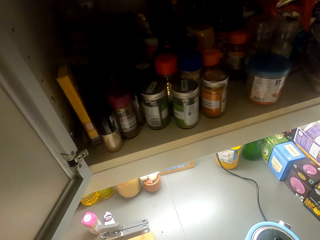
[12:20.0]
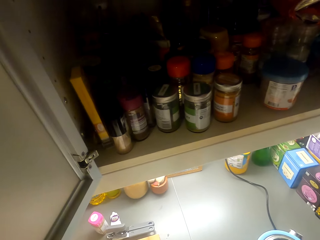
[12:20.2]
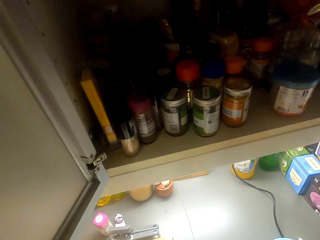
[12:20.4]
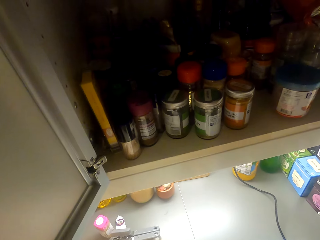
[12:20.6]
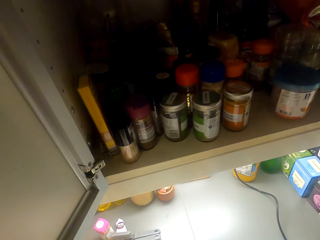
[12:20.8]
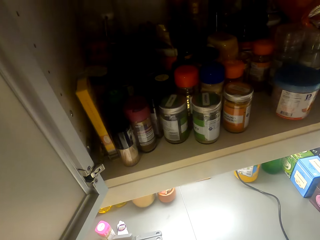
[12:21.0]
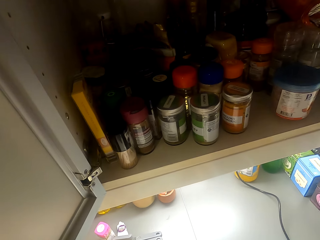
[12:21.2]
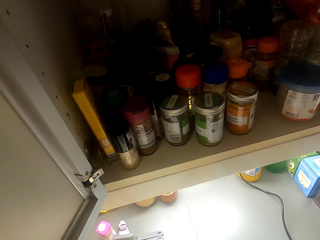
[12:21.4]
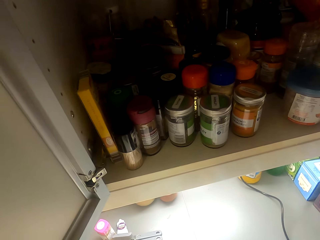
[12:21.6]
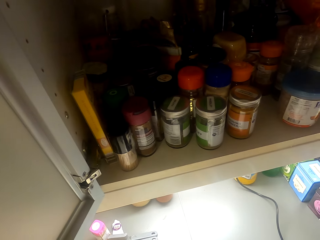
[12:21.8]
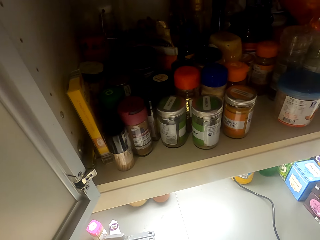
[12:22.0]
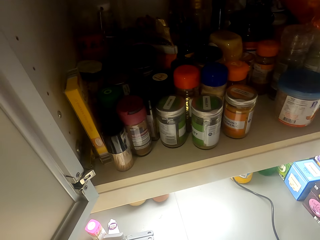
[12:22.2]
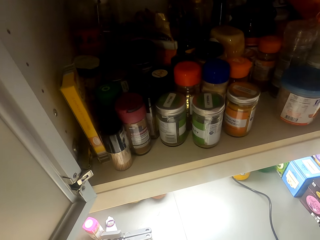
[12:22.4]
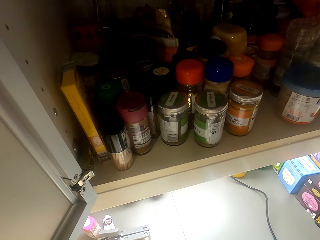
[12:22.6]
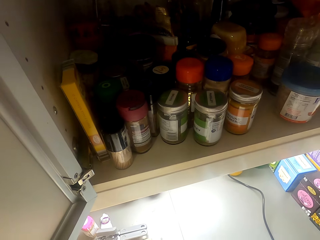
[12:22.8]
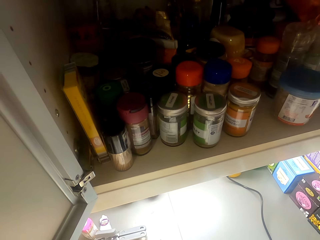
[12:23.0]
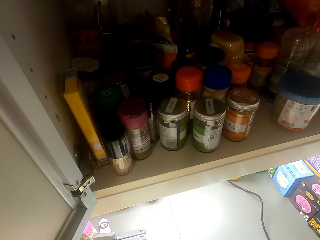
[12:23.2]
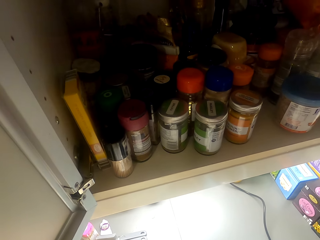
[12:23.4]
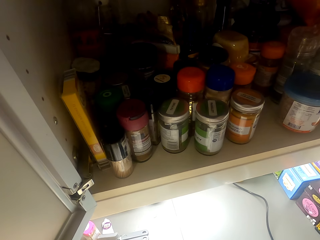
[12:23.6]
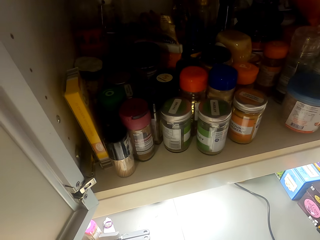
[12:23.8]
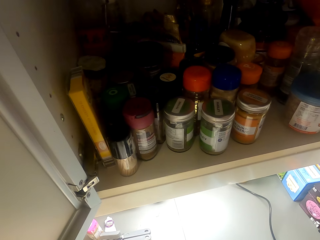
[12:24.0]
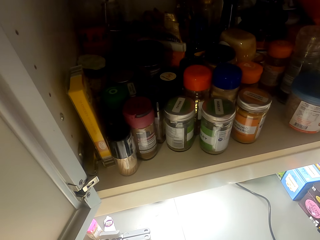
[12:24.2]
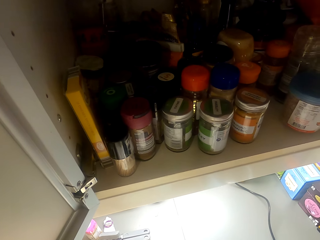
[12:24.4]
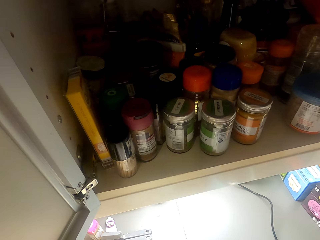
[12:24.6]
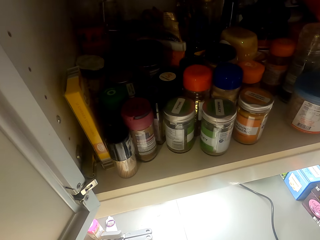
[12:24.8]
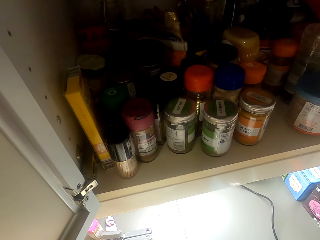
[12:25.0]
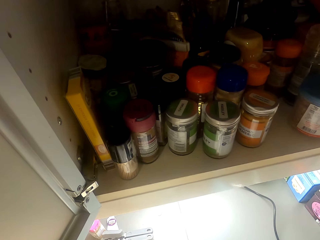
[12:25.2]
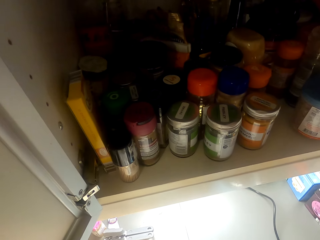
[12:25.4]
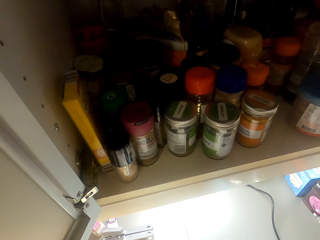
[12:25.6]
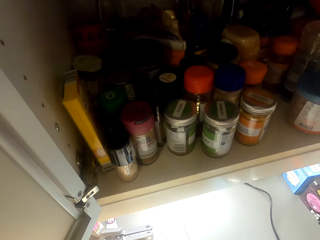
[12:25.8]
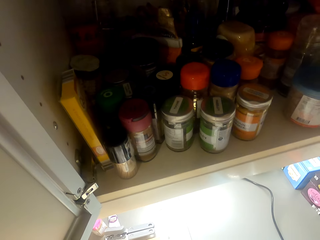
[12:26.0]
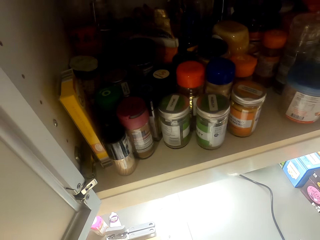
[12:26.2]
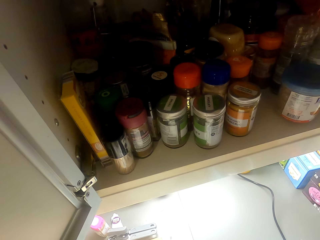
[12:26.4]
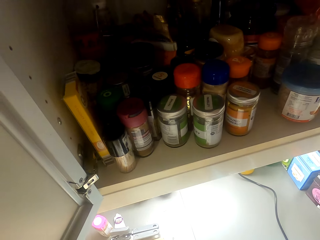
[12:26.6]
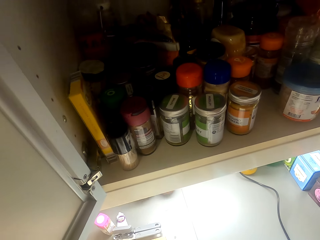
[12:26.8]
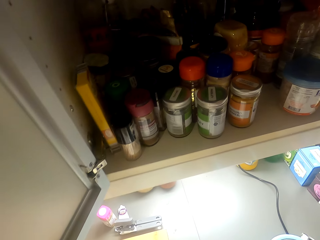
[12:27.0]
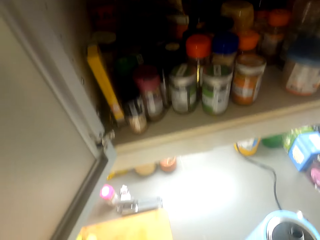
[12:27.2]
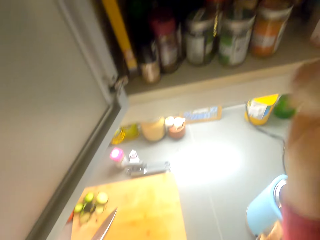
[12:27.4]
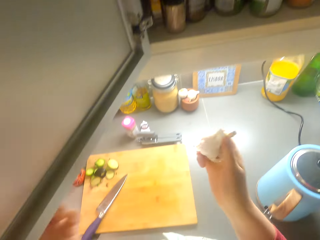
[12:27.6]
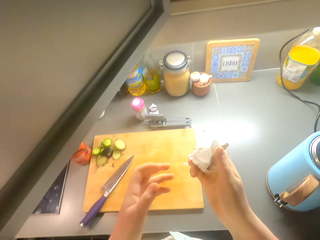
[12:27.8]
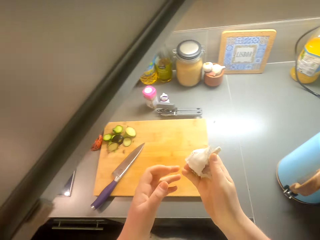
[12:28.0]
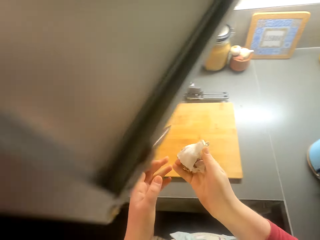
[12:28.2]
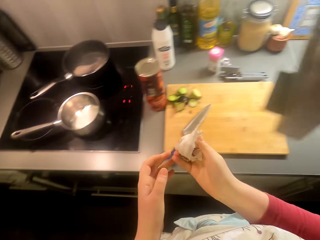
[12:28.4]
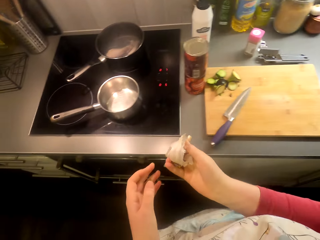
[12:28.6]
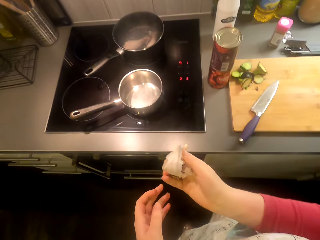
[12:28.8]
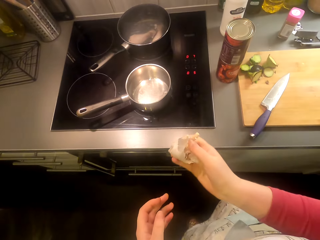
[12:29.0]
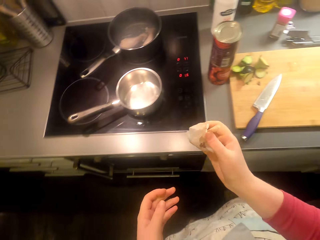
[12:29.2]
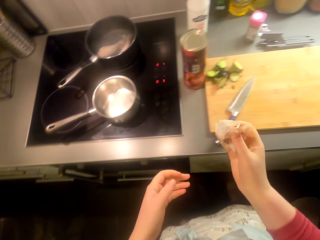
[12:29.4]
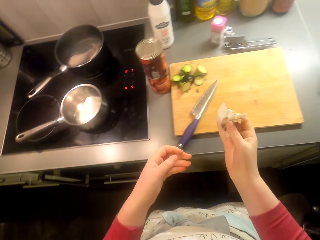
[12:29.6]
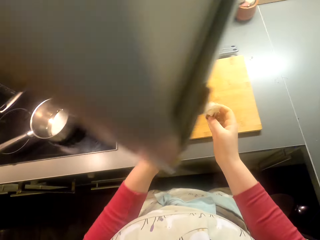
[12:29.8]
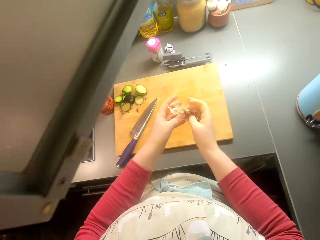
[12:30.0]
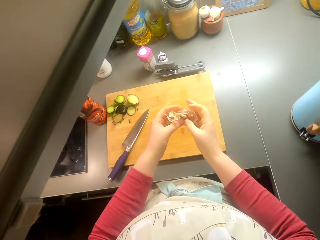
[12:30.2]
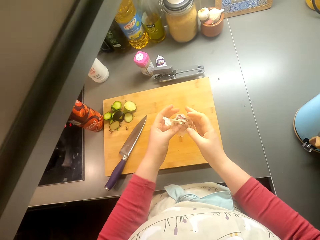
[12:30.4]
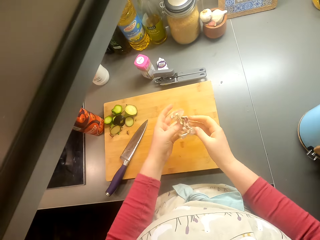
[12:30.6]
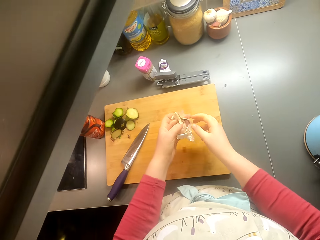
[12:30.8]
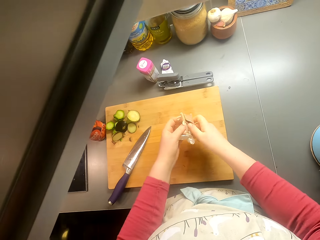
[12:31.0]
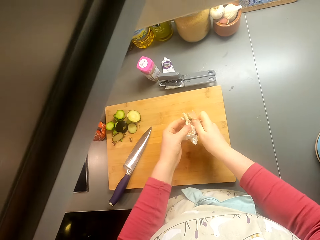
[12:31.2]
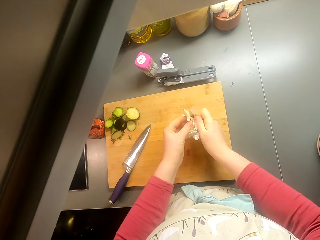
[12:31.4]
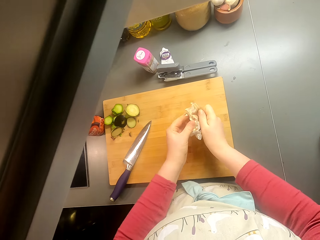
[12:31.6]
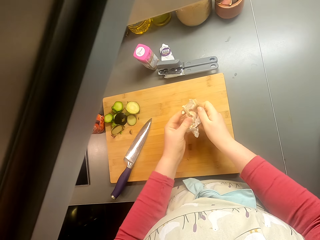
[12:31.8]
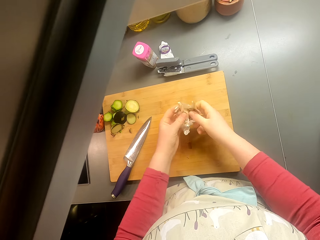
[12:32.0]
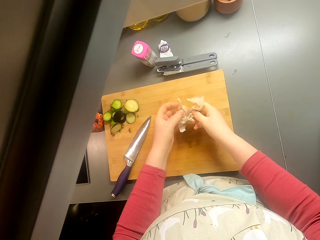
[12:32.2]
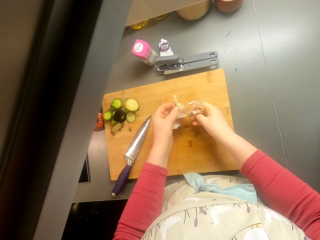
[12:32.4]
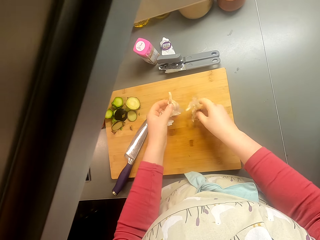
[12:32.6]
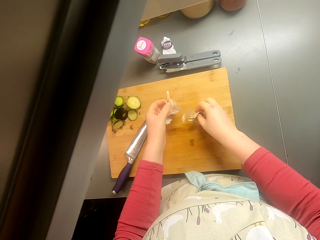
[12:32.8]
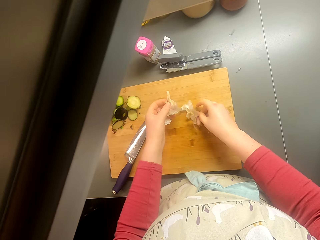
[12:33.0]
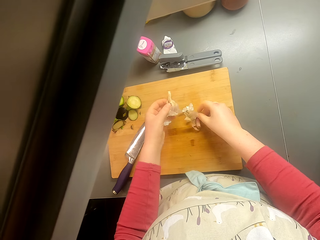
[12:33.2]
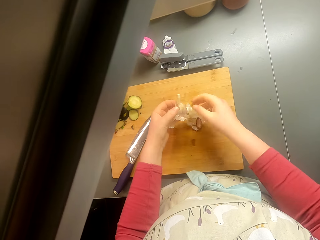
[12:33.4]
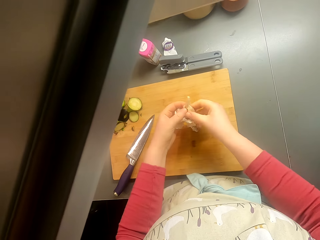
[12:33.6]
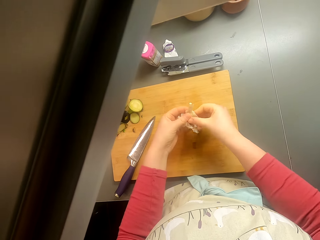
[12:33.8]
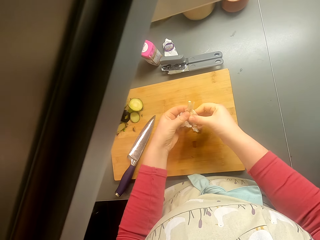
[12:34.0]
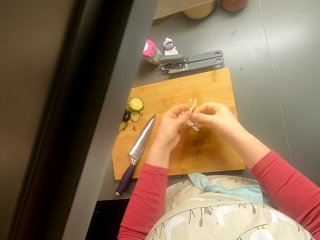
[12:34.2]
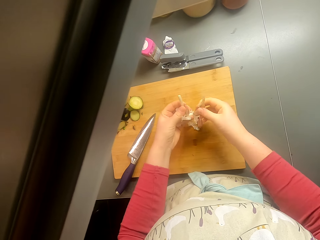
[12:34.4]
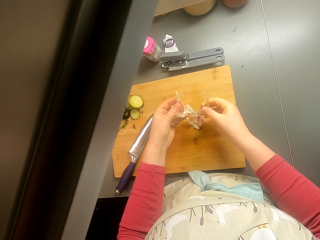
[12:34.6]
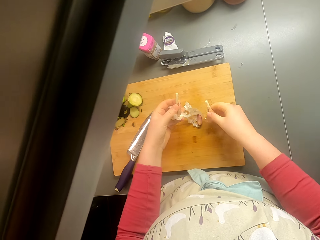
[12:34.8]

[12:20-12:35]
The camera wearer turns around the room. They pick garlic. They walk around the room. They take the garlic from the cupboard. They remove the garlic peels.

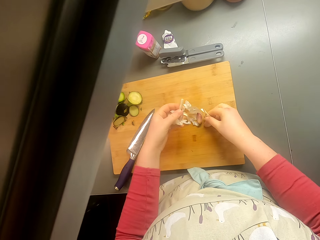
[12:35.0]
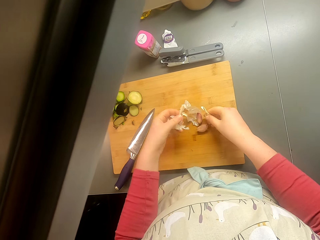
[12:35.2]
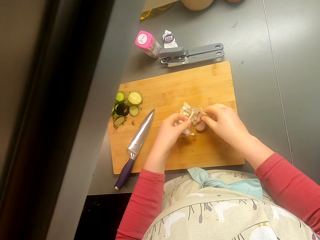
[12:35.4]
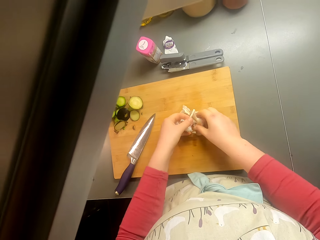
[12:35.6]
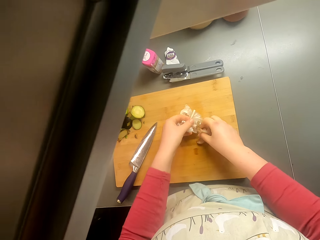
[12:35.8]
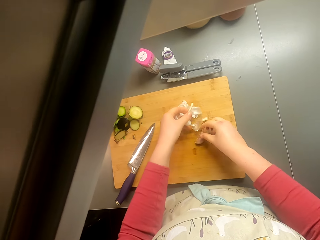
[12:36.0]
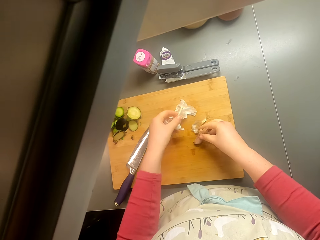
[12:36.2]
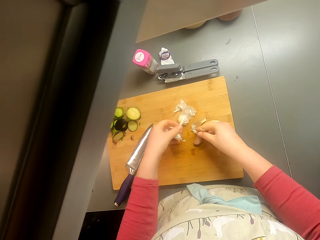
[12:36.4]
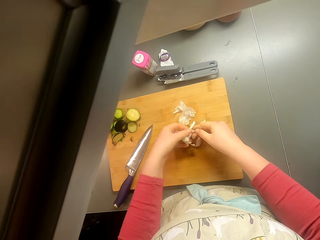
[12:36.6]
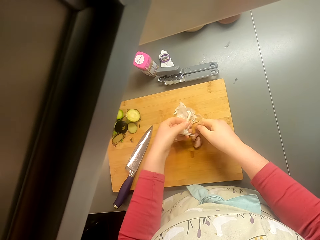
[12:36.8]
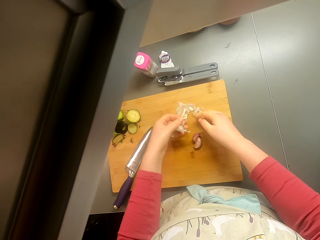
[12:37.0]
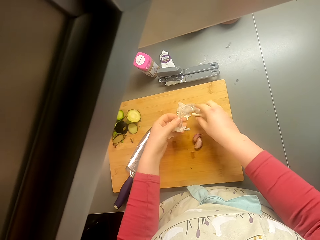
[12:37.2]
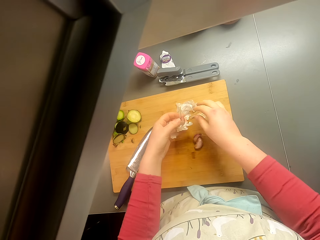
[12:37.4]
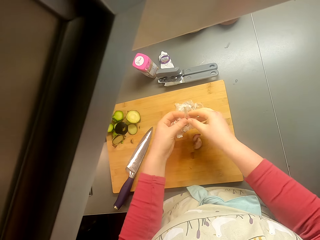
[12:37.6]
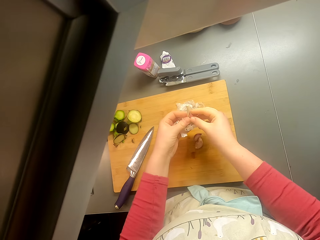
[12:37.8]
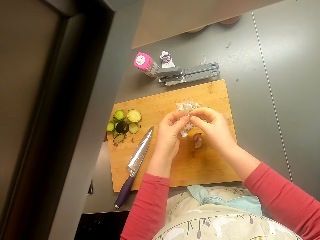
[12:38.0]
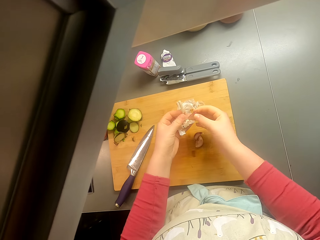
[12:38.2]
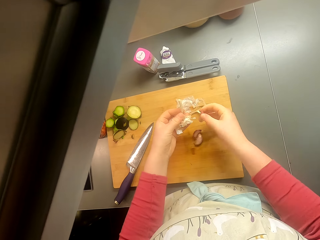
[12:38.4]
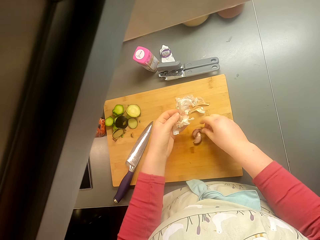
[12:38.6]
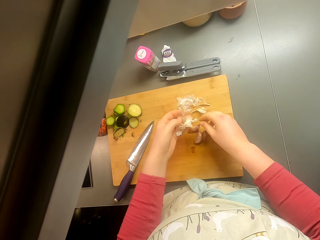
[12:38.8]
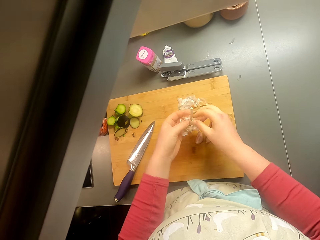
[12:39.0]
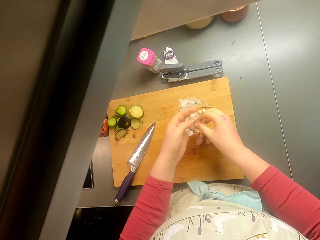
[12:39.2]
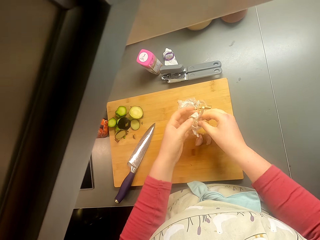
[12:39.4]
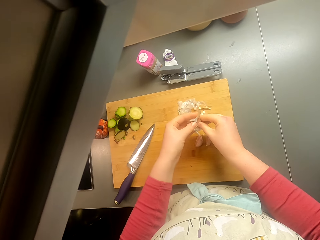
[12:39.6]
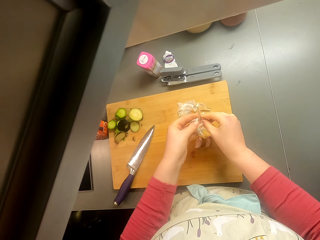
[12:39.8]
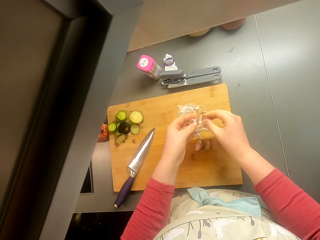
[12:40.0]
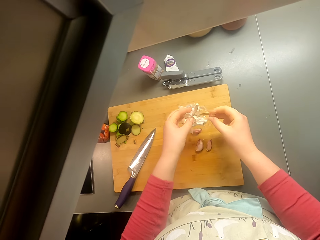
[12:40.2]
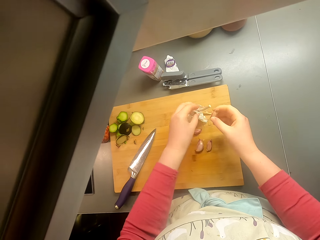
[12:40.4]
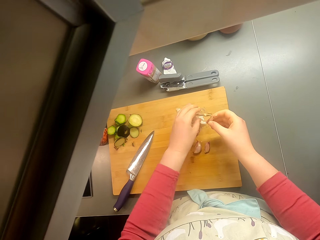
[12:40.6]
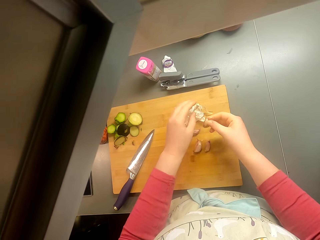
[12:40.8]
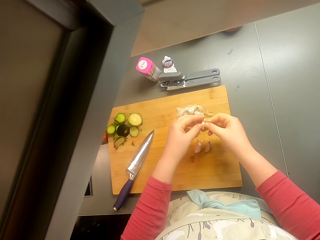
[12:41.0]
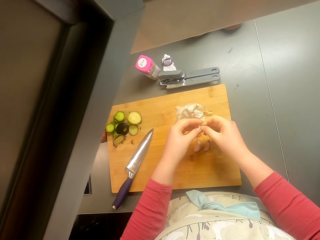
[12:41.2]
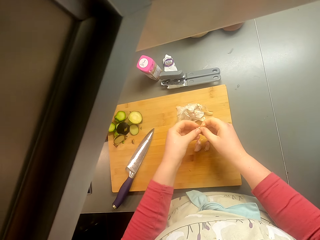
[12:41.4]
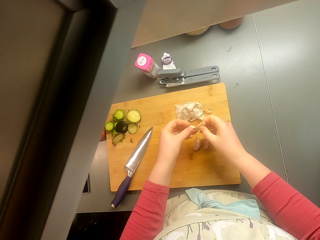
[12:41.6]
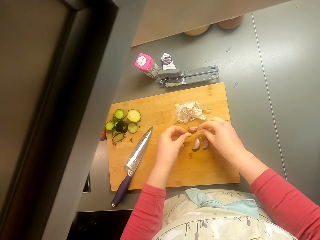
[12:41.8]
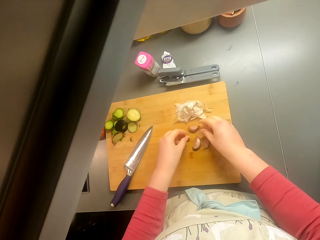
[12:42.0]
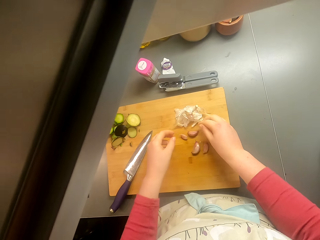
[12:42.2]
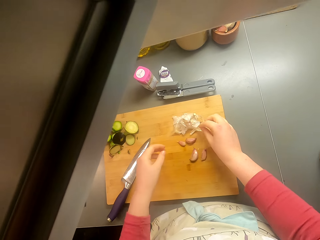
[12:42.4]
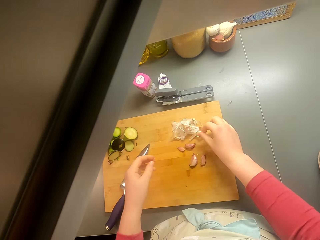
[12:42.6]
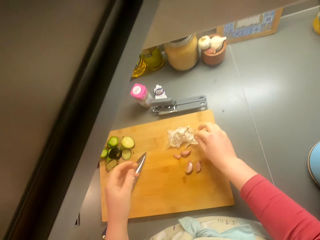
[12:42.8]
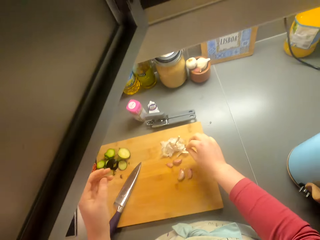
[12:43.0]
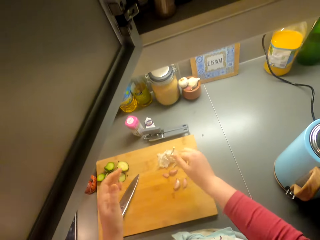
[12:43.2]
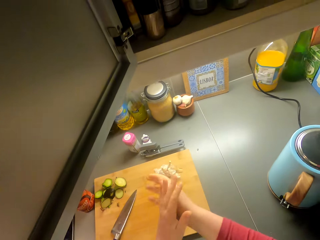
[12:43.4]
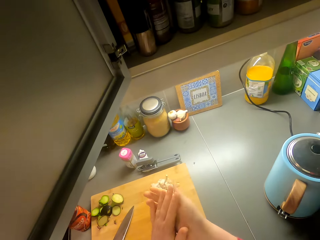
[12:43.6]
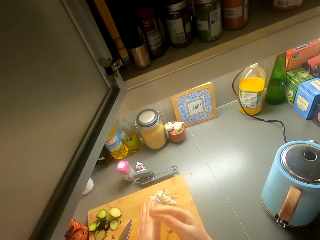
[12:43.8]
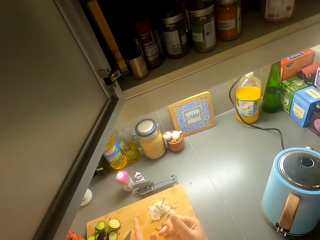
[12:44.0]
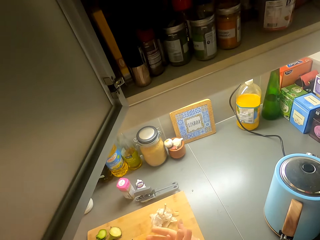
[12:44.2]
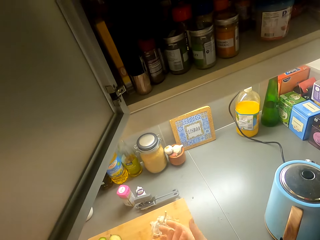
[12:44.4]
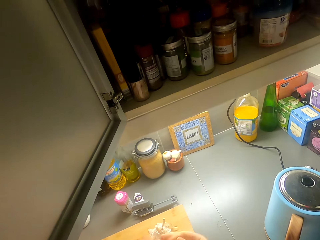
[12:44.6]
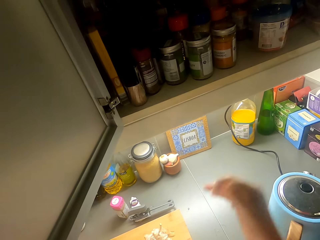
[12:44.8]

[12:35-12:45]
Someone talks to the camera wearer.
